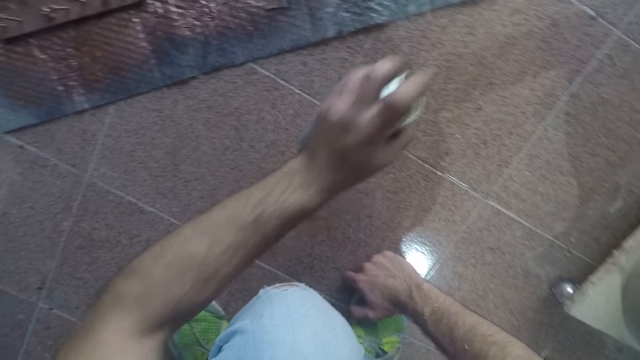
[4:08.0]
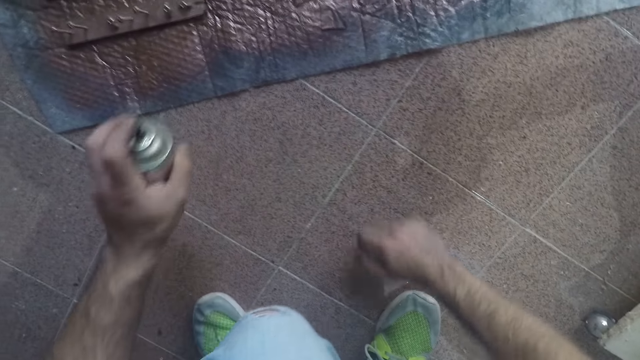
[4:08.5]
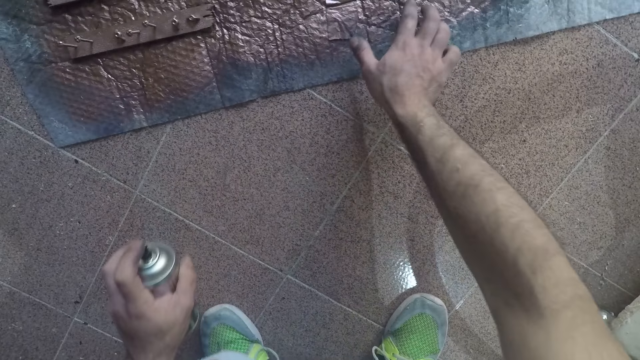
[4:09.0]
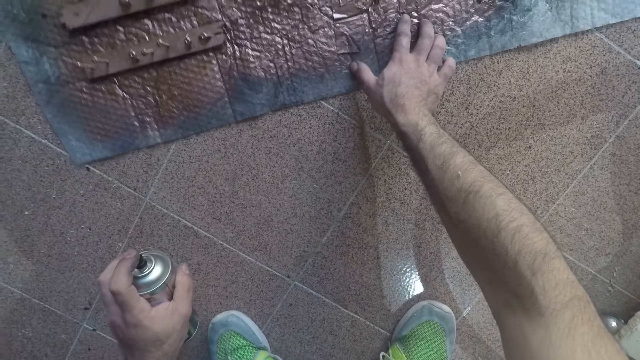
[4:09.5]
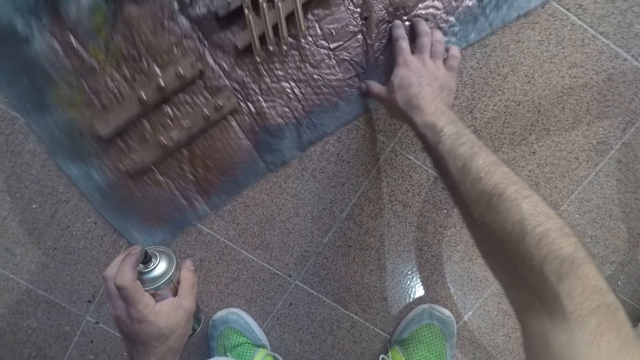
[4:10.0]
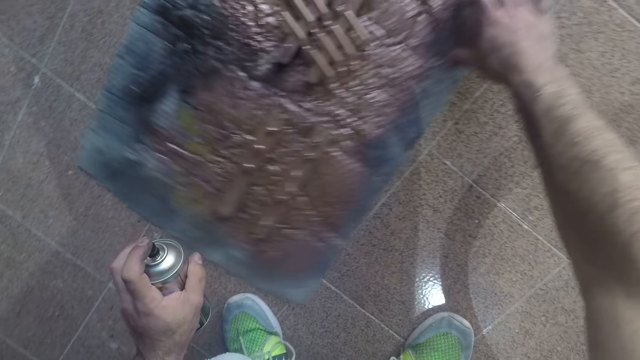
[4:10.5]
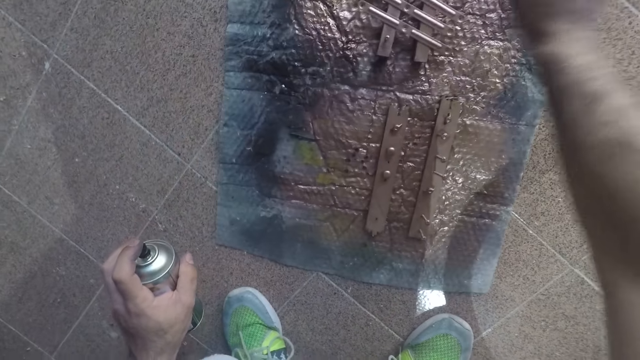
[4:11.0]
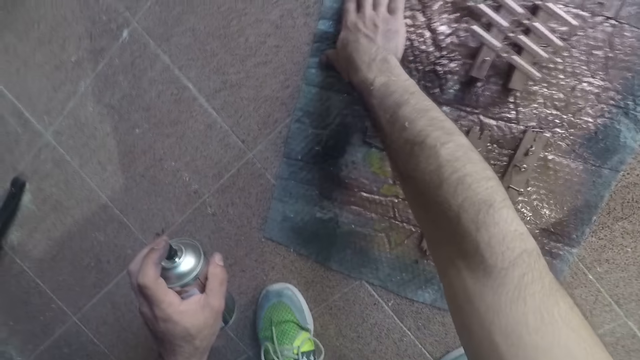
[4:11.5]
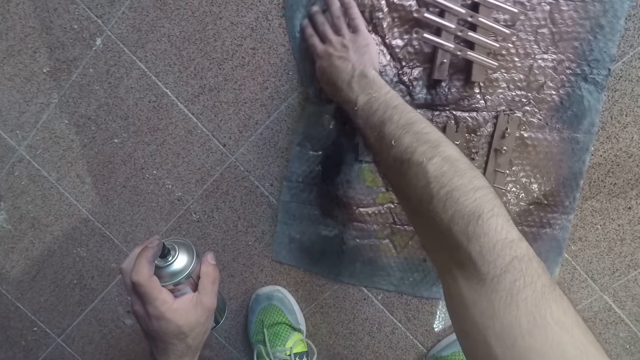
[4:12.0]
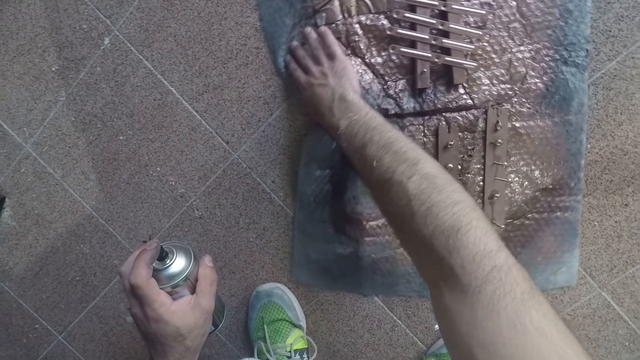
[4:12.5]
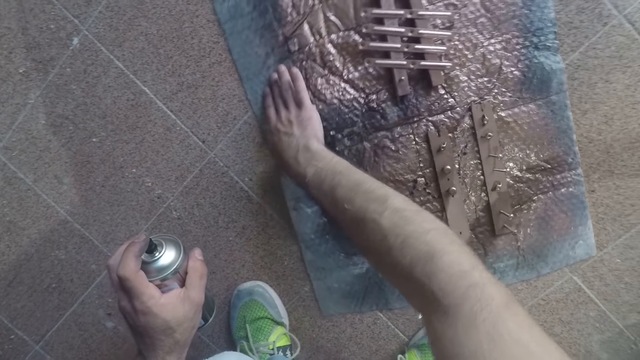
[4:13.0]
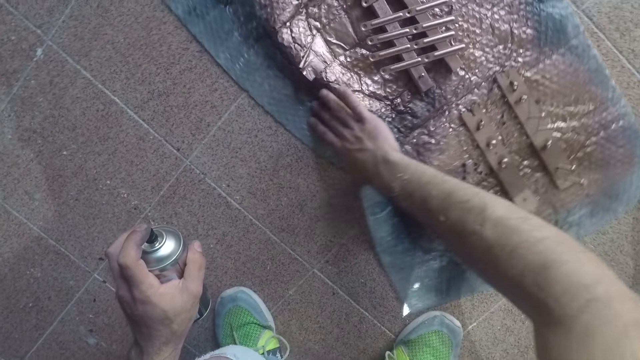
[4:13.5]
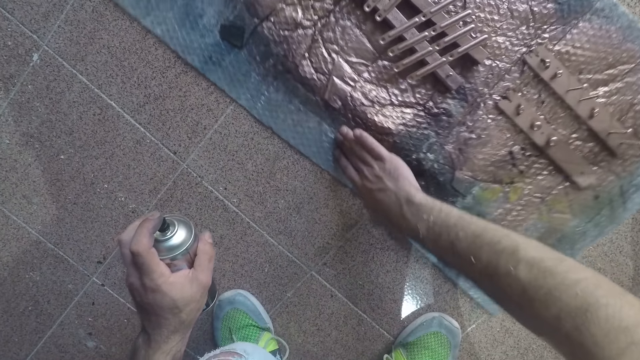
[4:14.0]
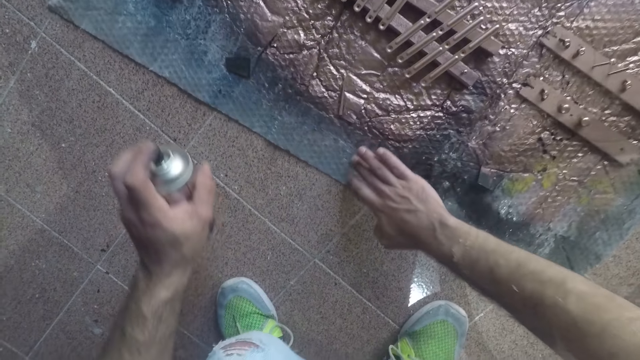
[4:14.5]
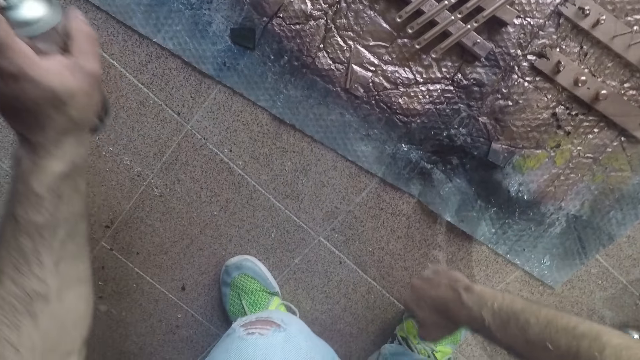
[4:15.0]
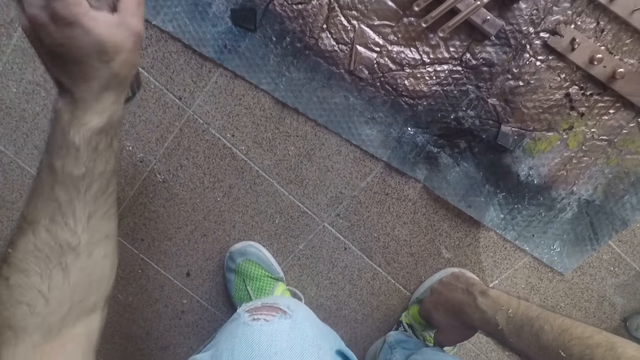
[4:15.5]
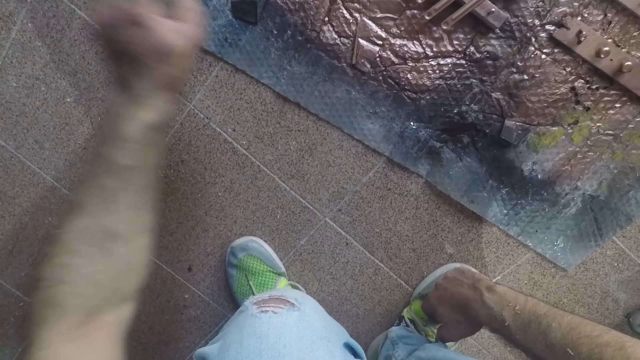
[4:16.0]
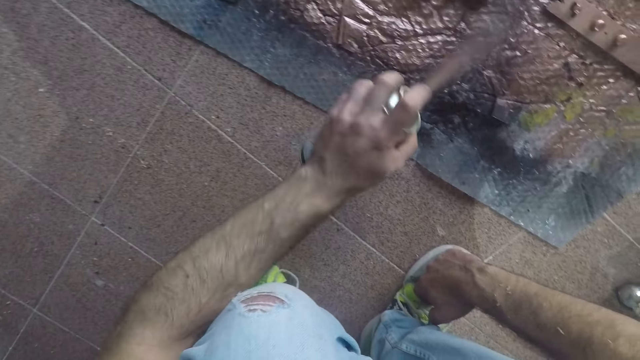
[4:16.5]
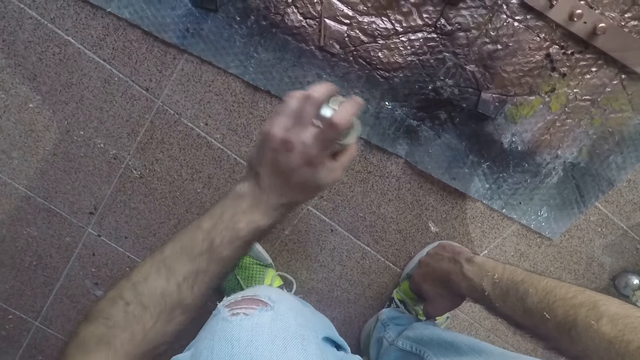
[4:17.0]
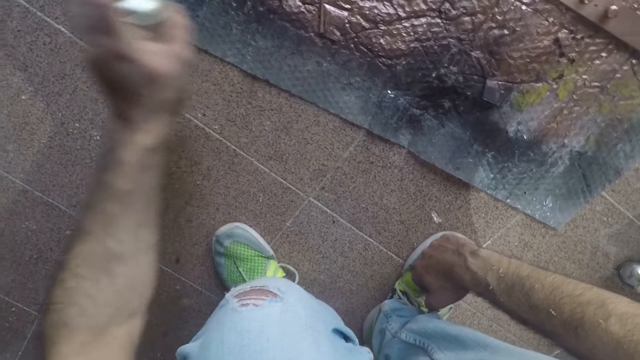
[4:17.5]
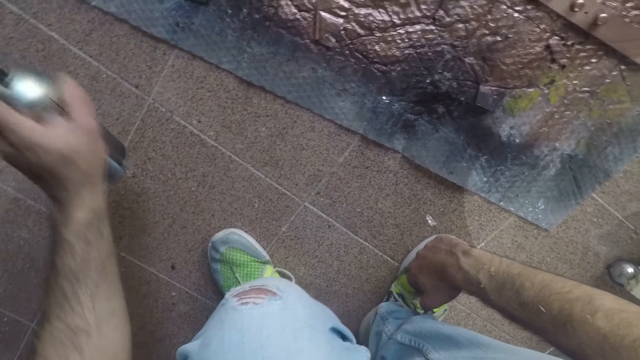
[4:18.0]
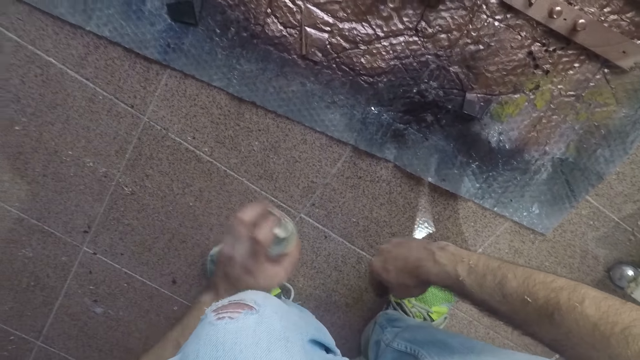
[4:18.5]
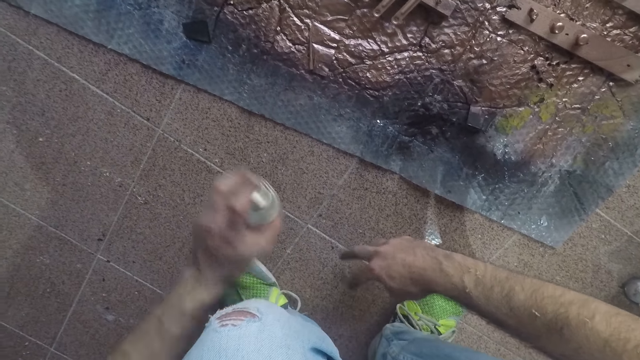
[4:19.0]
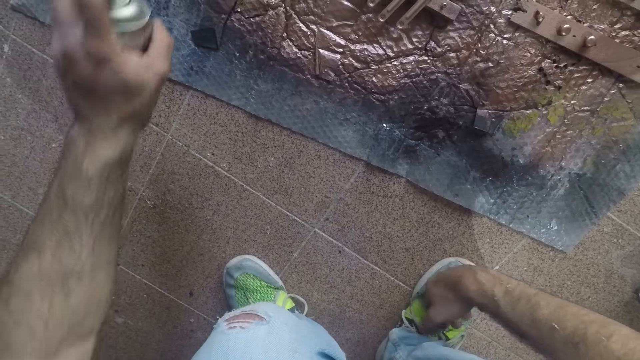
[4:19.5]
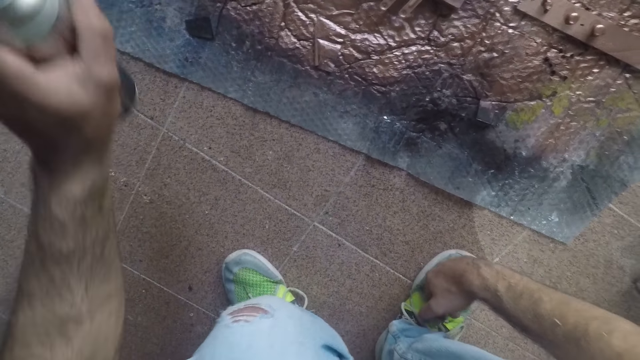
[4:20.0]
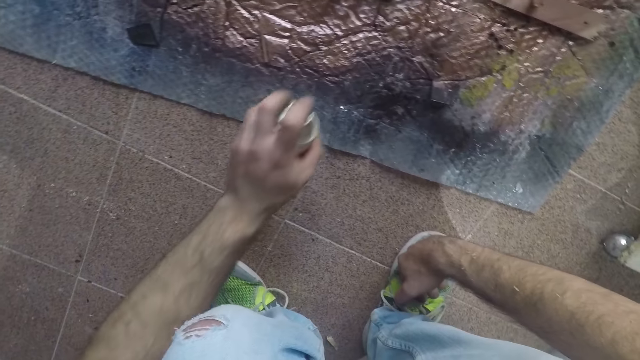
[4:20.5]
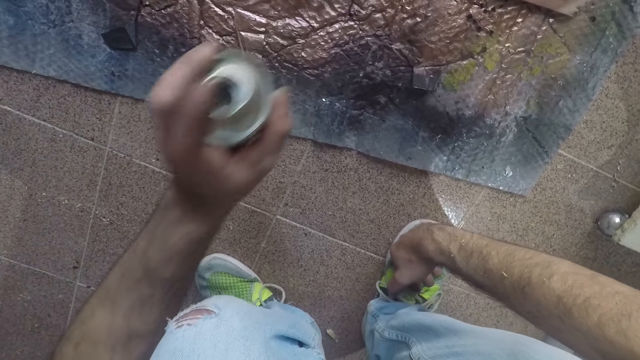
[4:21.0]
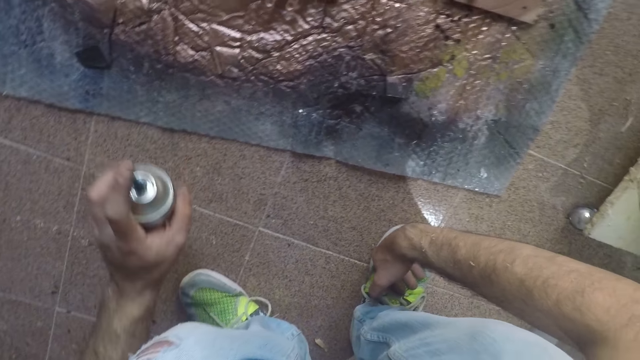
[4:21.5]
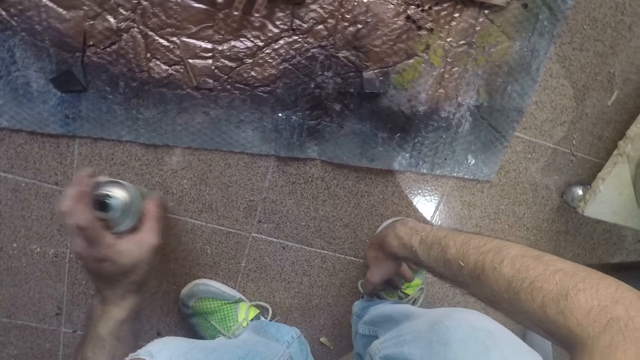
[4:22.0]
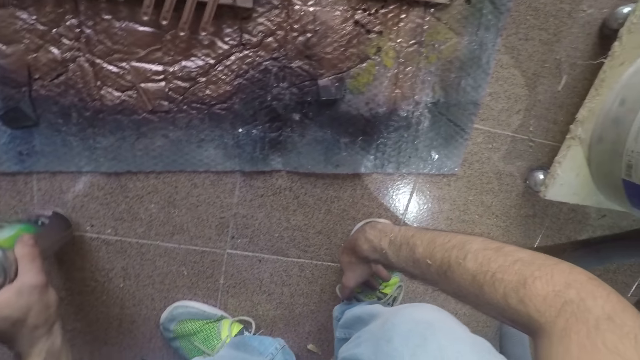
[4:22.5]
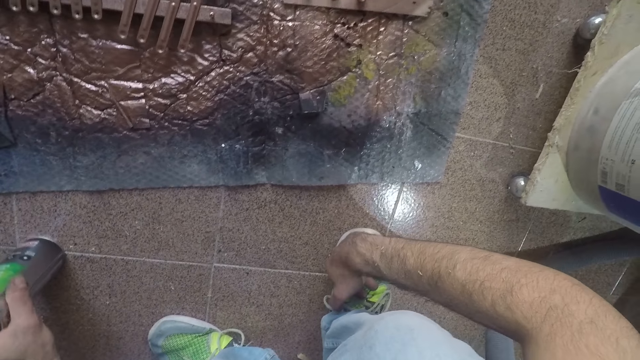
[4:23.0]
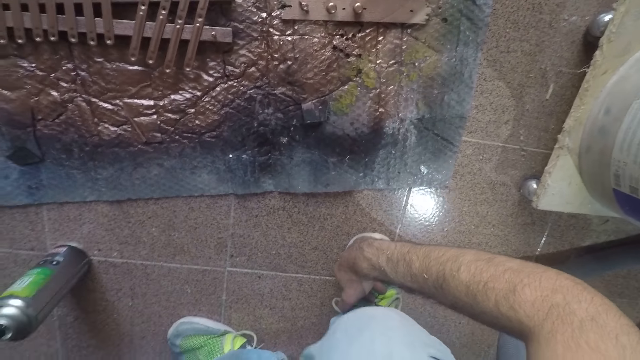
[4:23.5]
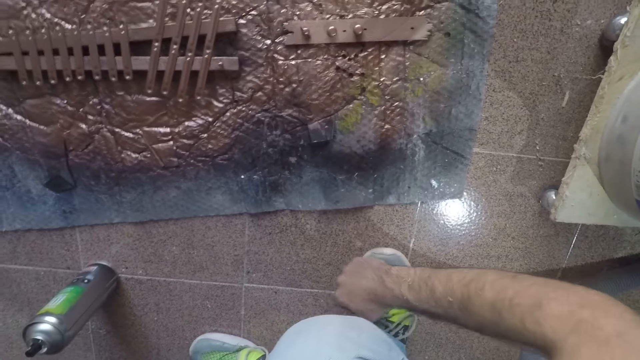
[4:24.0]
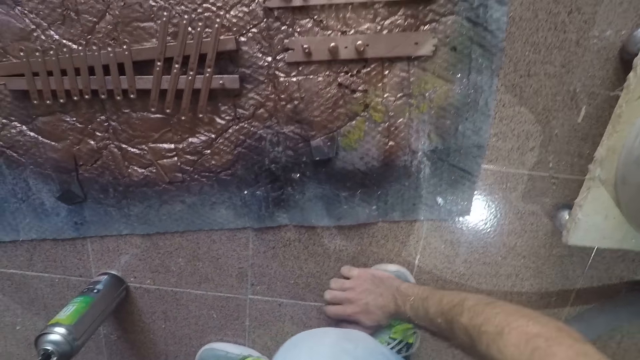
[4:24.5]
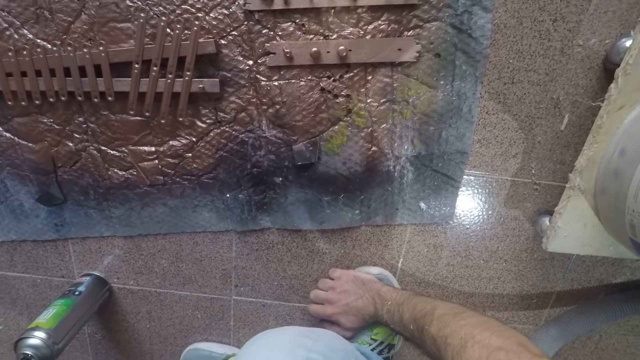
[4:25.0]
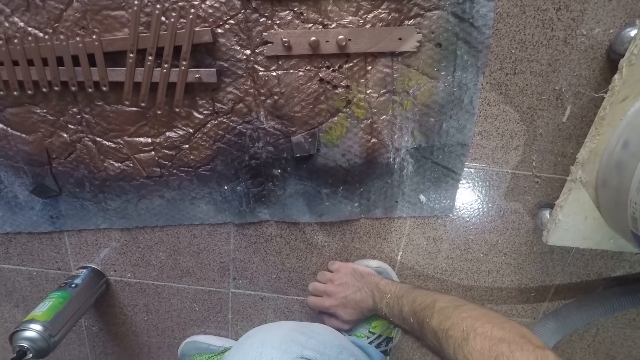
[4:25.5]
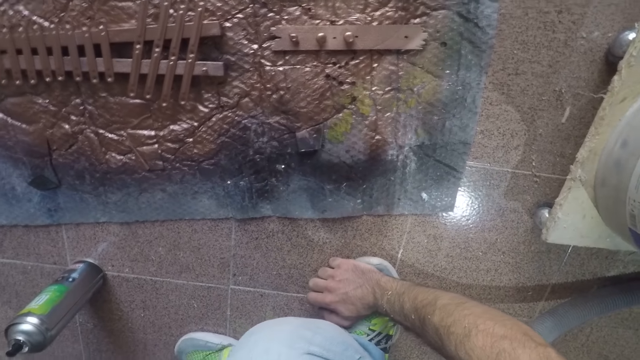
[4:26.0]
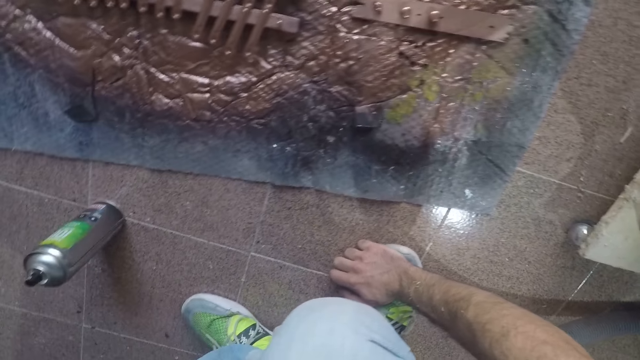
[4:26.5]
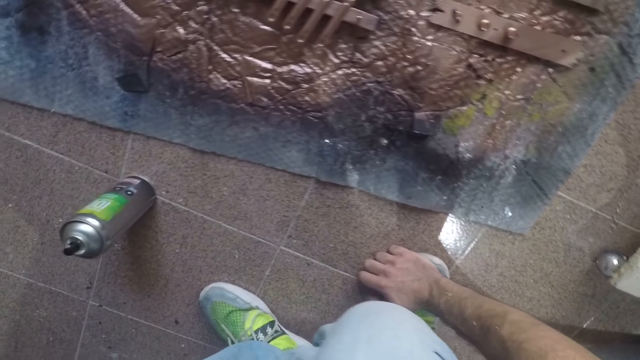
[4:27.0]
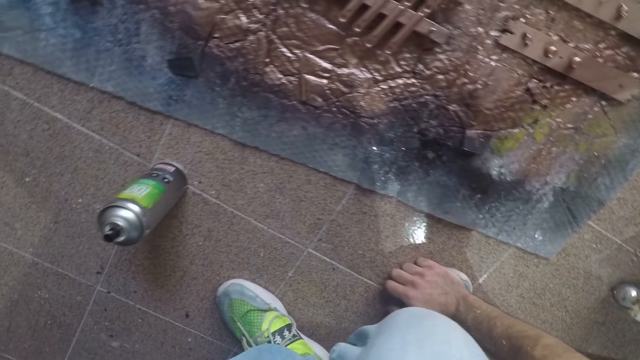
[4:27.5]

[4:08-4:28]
The camera wearer drags the mat on the floor. They adjust the sheet. They spray the mat with the spray bottle. They put the spray bottle on the floor.
